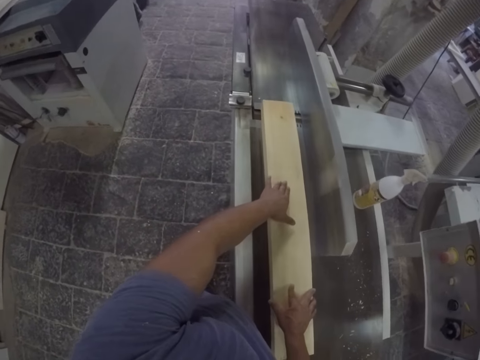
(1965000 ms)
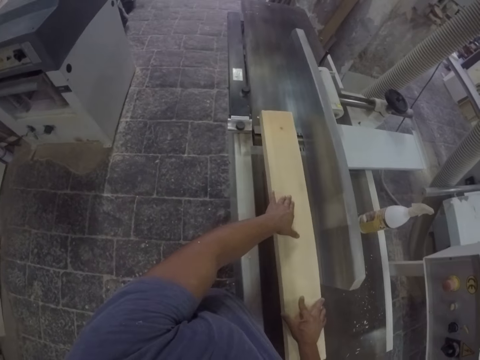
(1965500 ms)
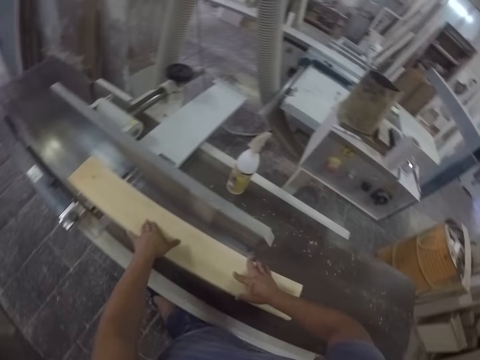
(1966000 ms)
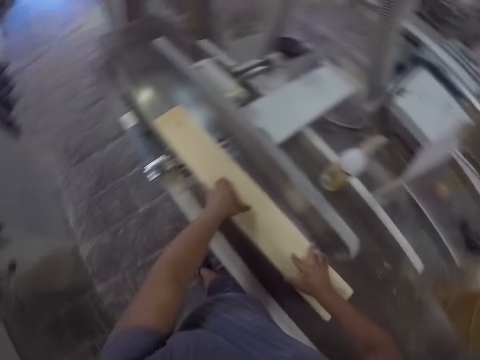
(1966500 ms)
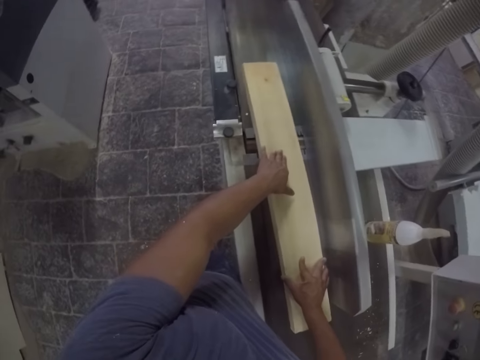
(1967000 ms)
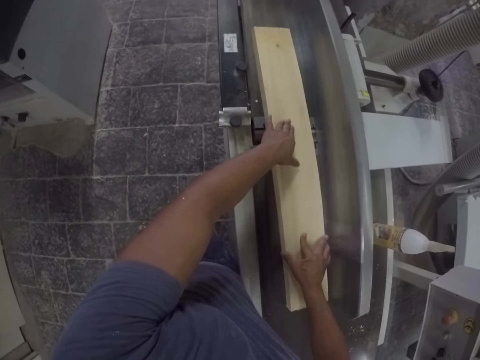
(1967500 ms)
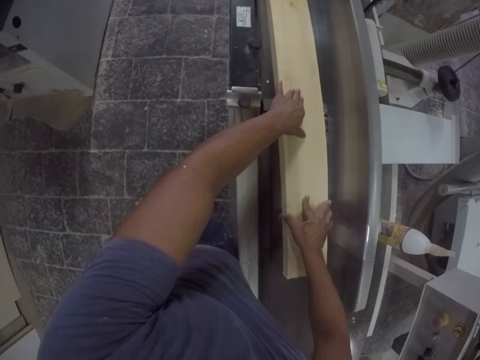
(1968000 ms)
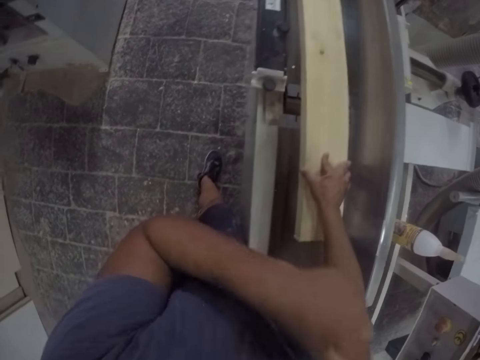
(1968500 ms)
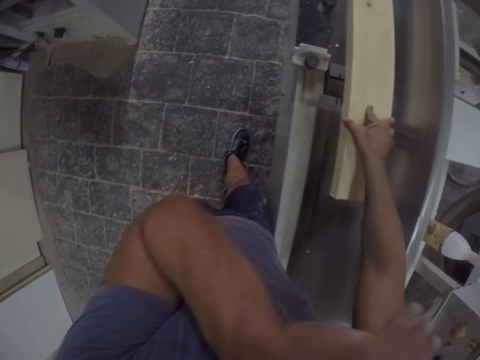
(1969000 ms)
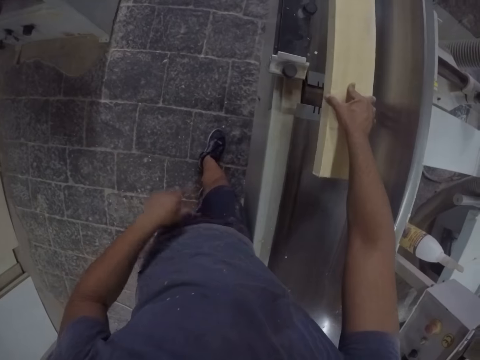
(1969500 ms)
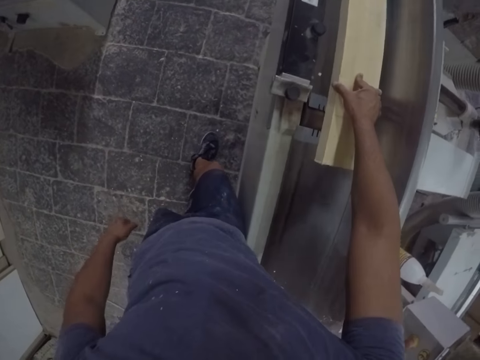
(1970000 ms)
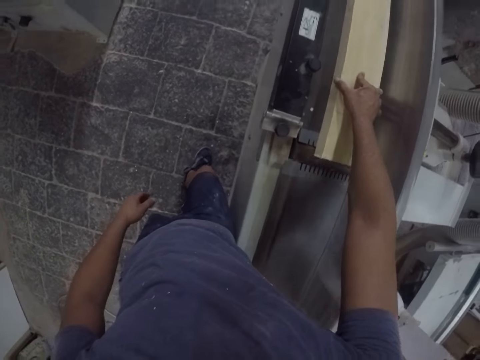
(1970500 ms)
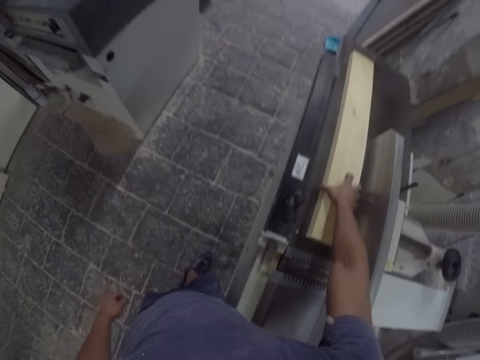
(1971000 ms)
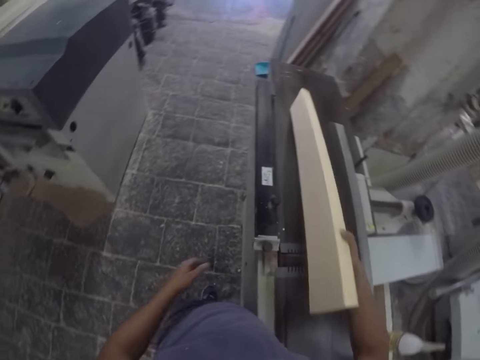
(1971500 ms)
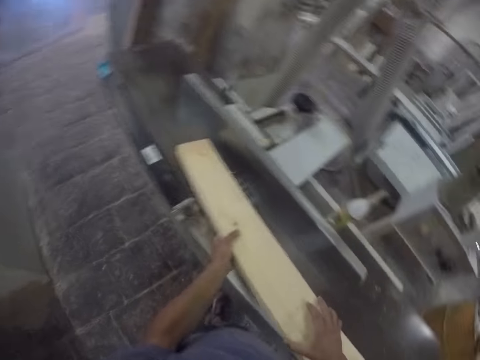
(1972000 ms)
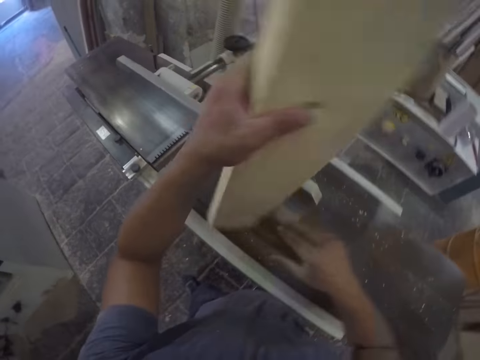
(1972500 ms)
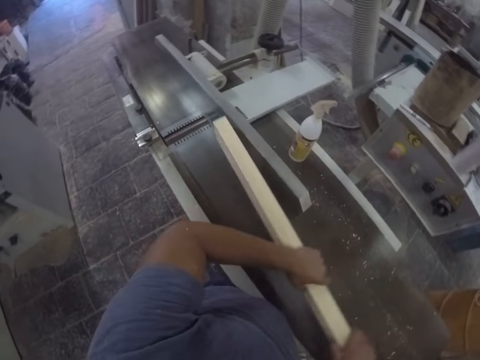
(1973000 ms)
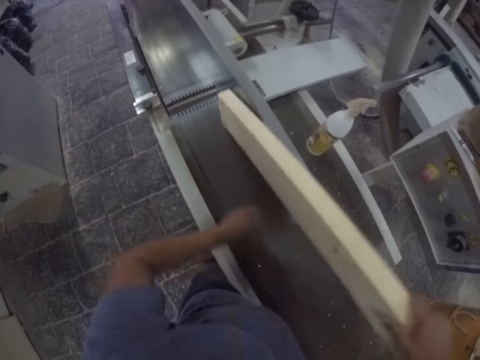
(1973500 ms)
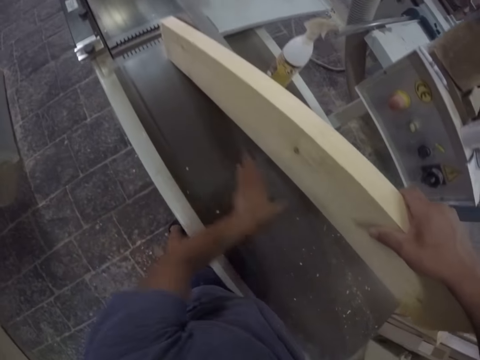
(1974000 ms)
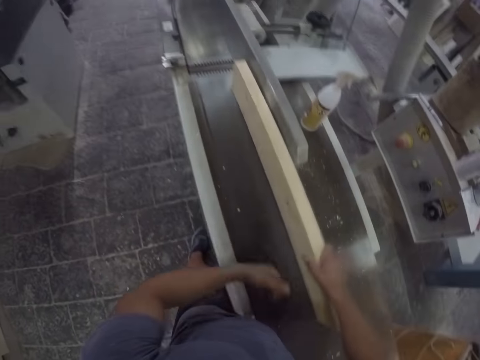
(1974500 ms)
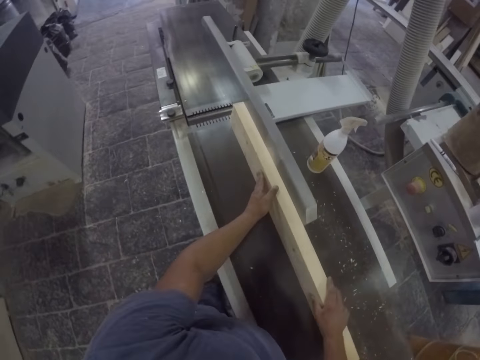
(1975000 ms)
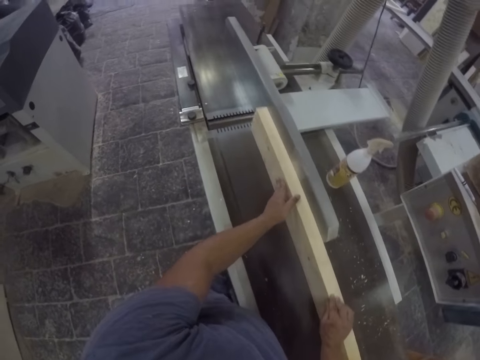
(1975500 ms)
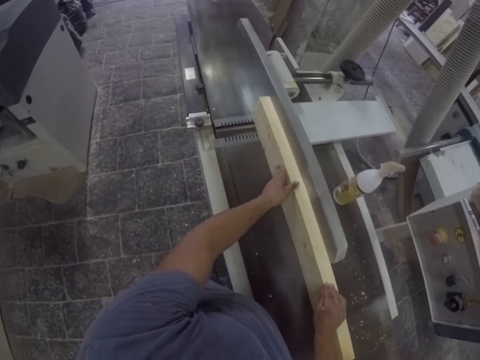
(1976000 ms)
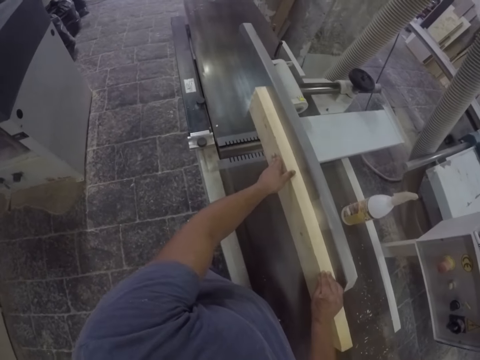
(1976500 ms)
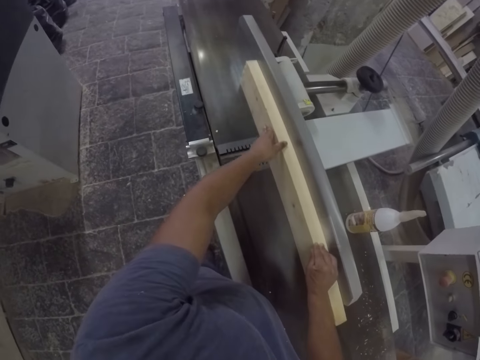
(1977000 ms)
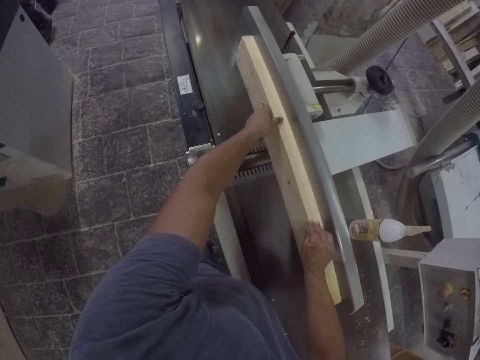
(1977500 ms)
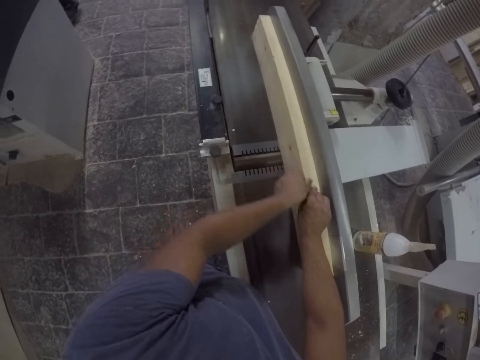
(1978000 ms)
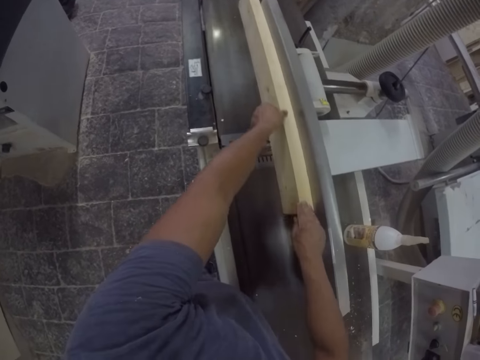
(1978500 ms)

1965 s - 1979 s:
The camera wearer pushes the wood forward and sands the wood plank with a sanding machine. He looks around. He lifts the hand up and puts the hand down. He lifts the wood plank off the sanding machine. He turns the wood aside. He flips the wood plank and puts the wood plank on the sanding machine. He lifts the wood plank off the sanding machine. He wipes the sanding table with his hand. He puts the wood plank on the sanding machine and sands the wood plank with the sanding machine. He pushes the wood forward.

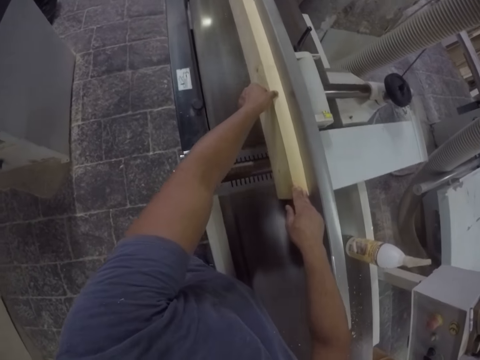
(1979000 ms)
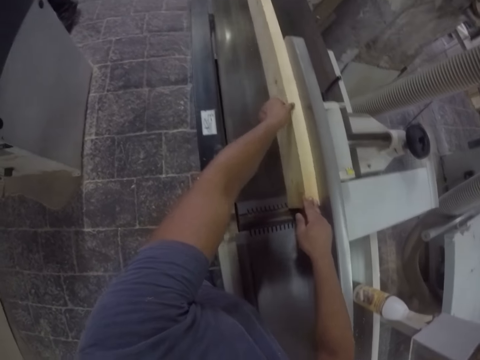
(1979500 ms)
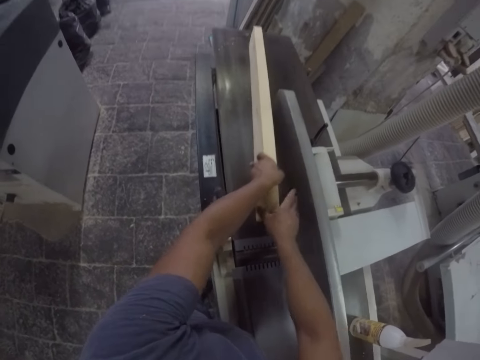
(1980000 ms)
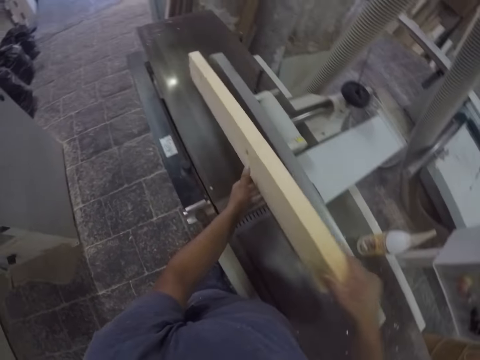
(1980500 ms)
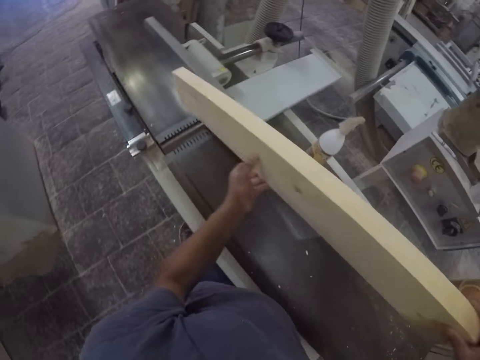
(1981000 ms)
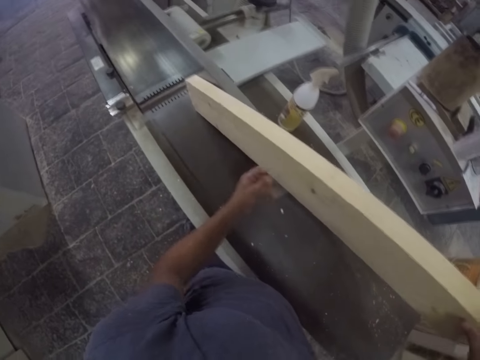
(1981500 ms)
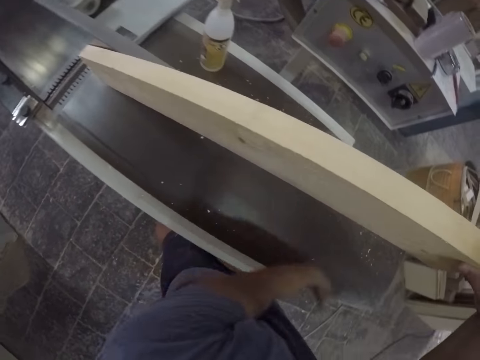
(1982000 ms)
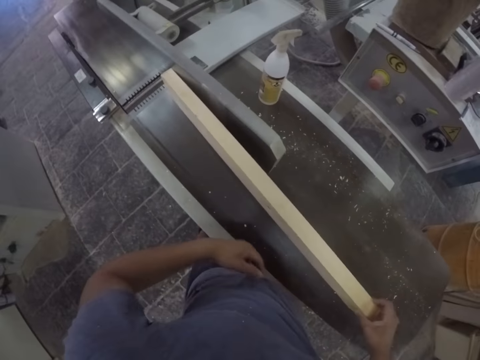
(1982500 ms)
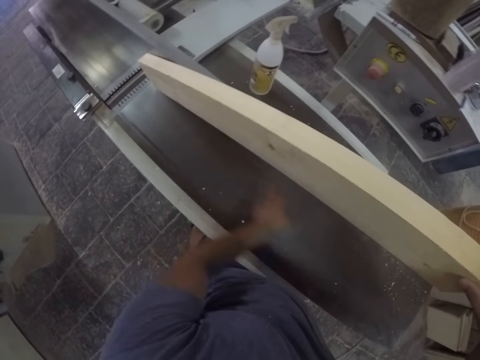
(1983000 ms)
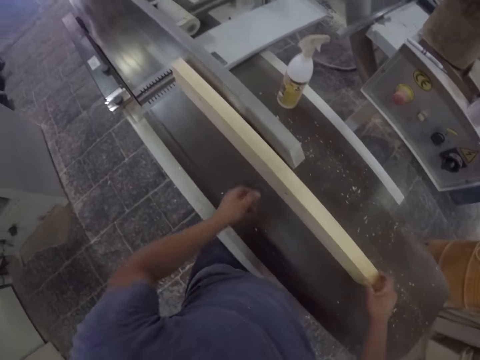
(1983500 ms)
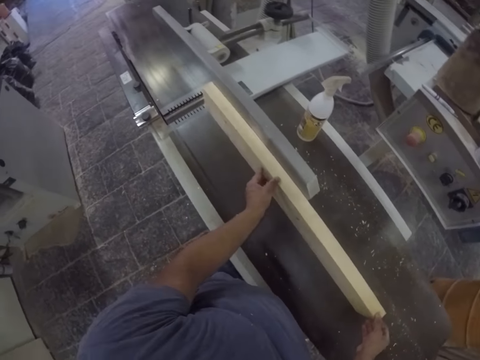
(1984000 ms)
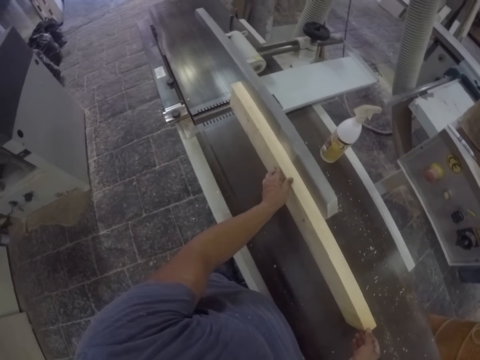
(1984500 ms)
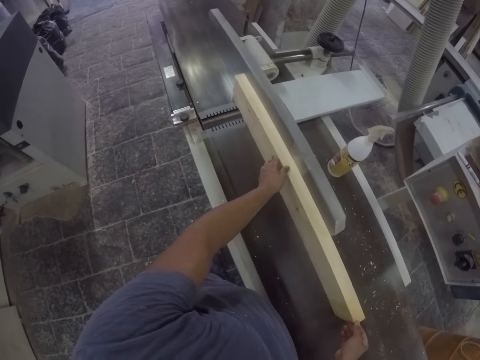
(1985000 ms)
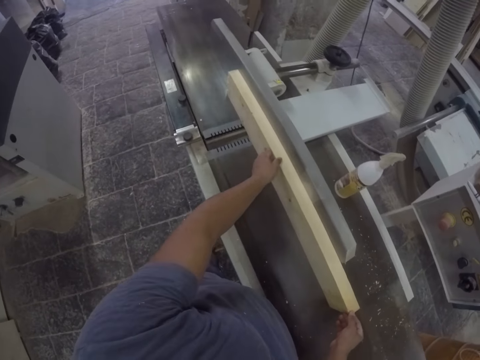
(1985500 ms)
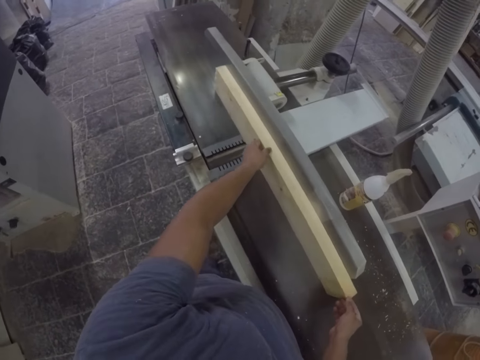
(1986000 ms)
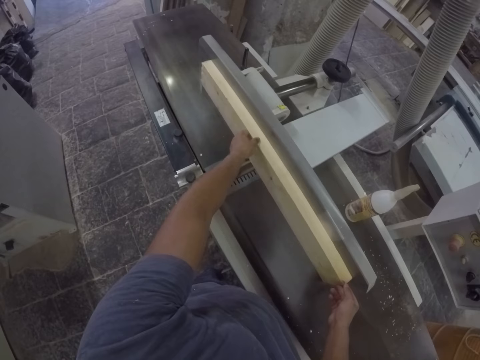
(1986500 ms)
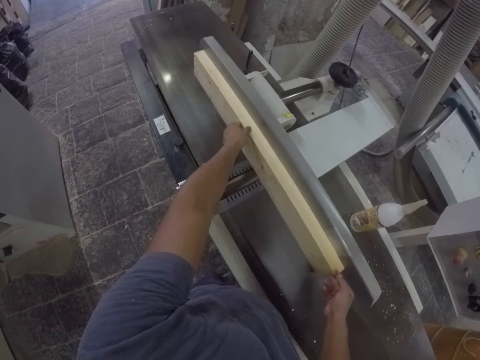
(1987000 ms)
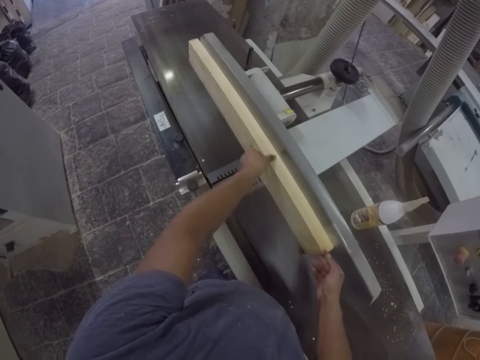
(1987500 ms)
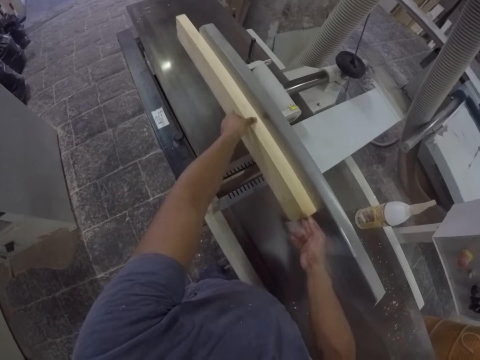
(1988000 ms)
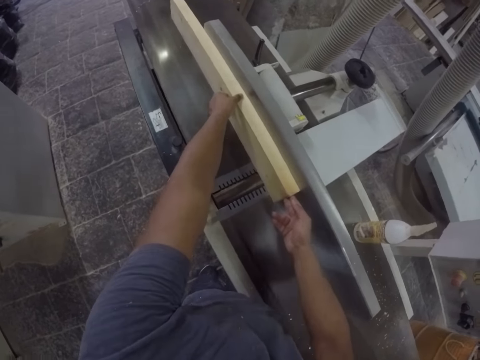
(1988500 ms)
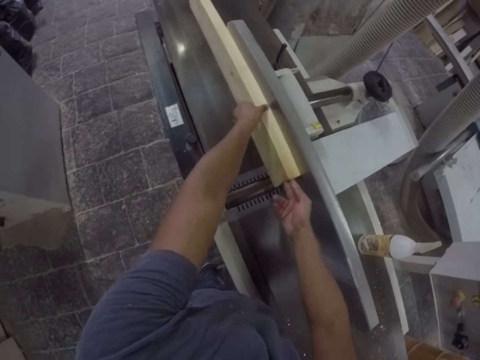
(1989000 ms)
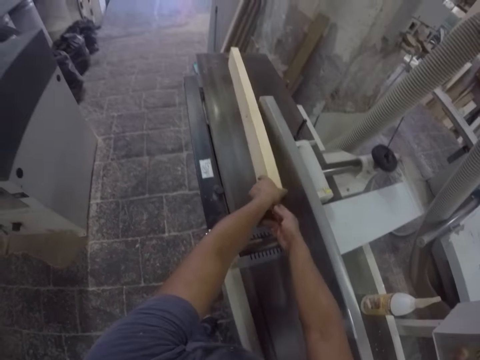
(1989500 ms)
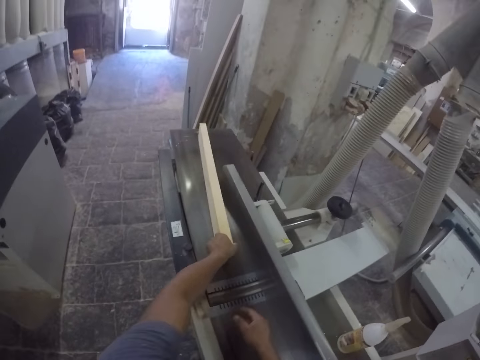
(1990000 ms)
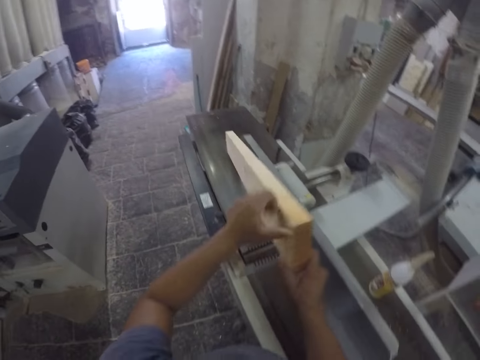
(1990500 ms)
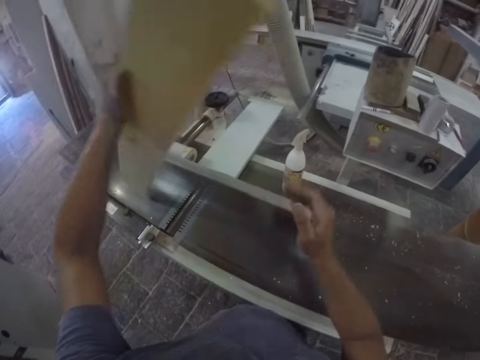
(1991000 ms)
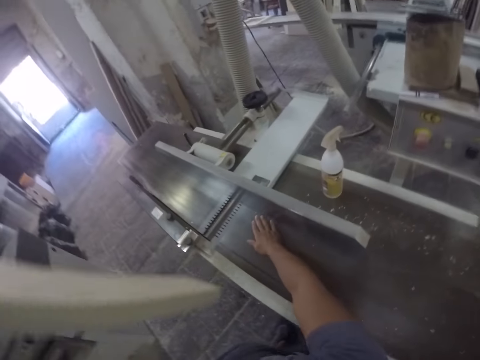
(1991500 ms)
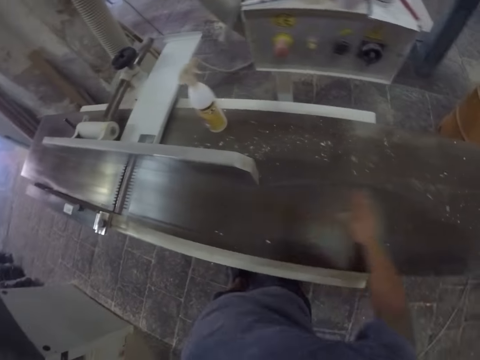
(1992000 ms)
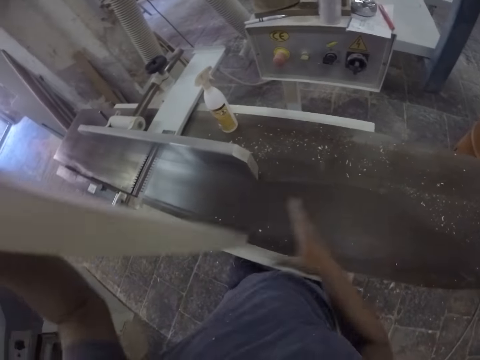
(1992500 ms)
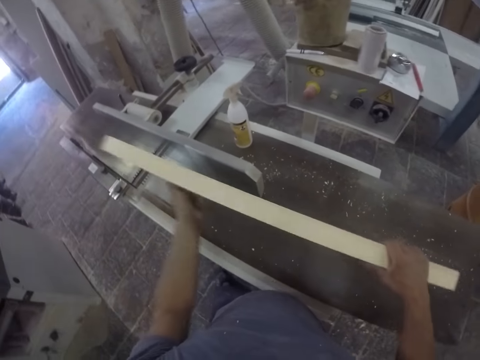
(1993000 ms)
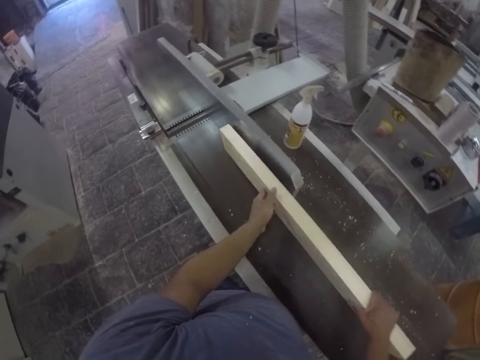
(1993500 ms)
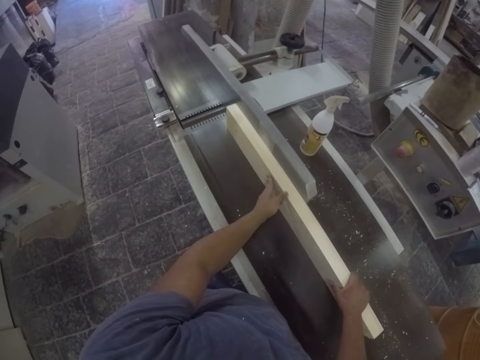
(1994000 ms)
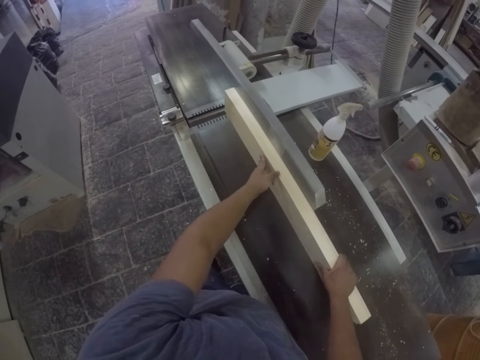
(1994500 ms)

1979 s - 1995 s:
The camera wearer lifts the wood plank off the sanding machine. He wipes the sanding table with his hand. He puts the wood plank on the sanding machine and sands the wood plank with the sanding machine. He pushes the wood forward. He lifts the wood plank off the sanding machine. He wipes the sanding table with his hand. He puts the wood plank on the sanding machine and drags the wood plank on the sanding machine.
